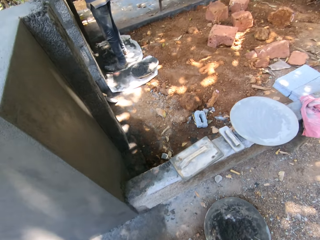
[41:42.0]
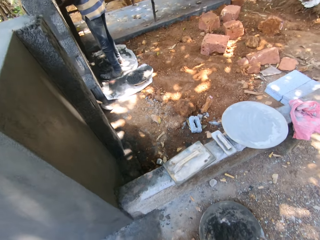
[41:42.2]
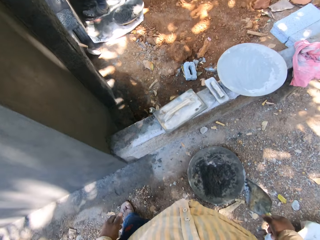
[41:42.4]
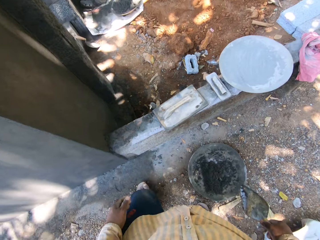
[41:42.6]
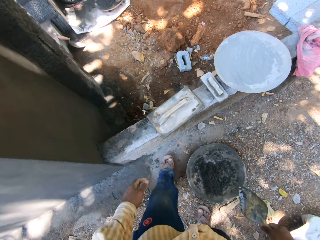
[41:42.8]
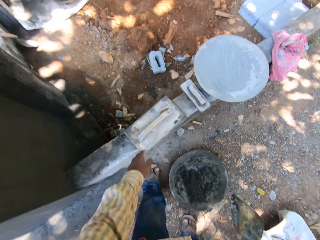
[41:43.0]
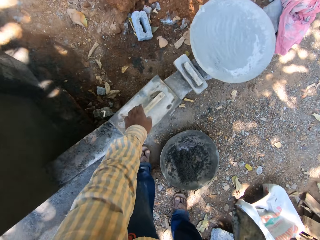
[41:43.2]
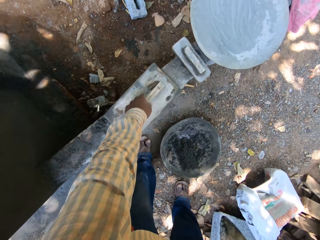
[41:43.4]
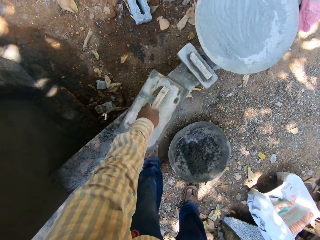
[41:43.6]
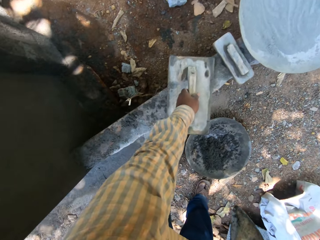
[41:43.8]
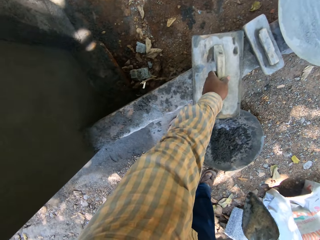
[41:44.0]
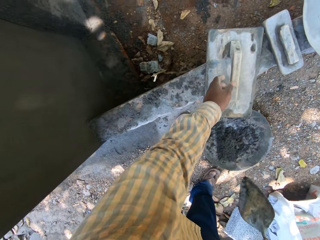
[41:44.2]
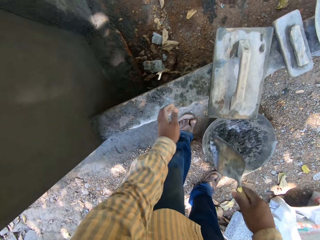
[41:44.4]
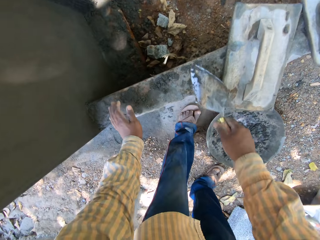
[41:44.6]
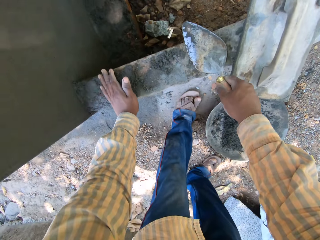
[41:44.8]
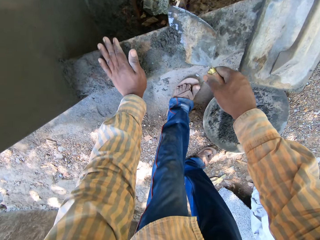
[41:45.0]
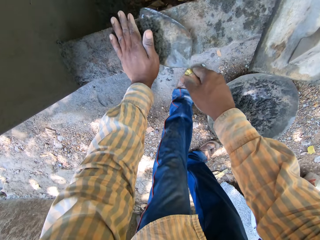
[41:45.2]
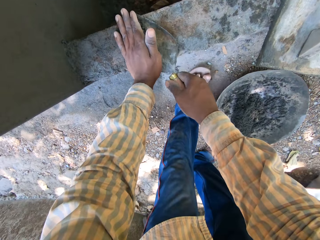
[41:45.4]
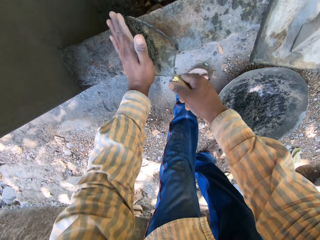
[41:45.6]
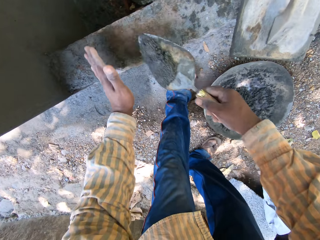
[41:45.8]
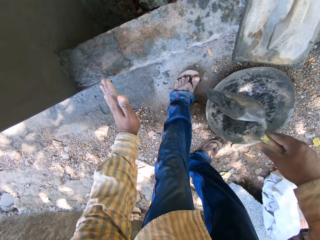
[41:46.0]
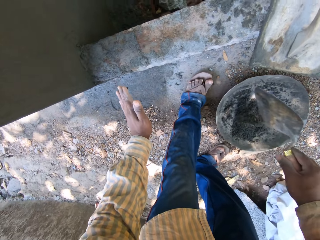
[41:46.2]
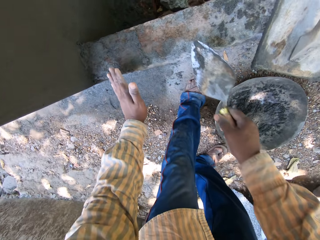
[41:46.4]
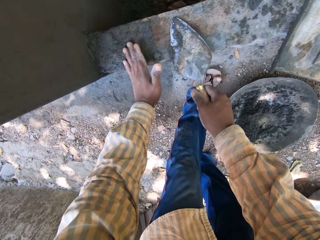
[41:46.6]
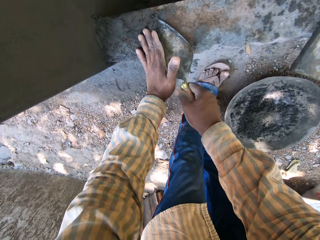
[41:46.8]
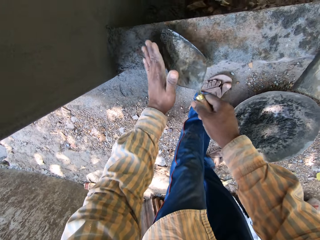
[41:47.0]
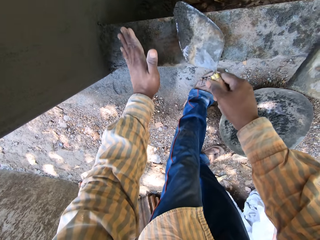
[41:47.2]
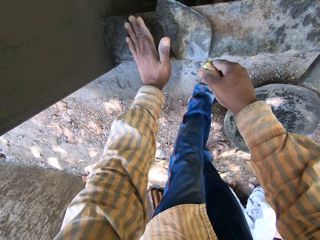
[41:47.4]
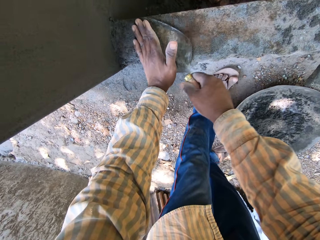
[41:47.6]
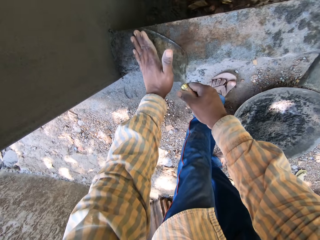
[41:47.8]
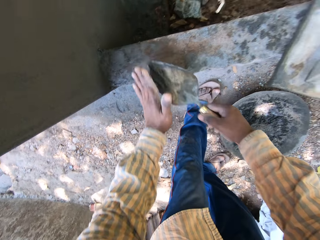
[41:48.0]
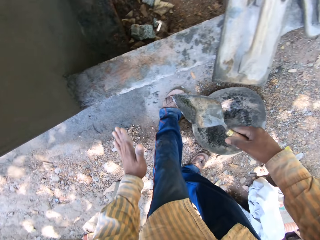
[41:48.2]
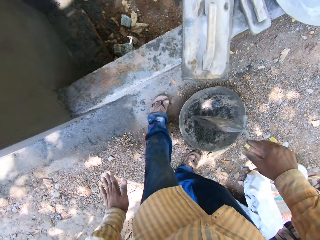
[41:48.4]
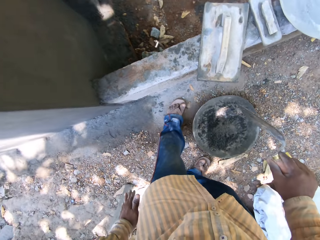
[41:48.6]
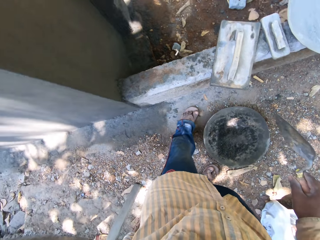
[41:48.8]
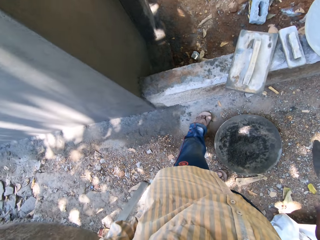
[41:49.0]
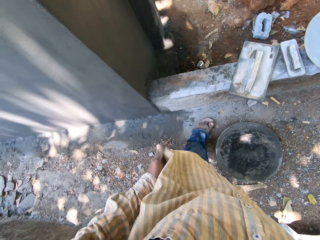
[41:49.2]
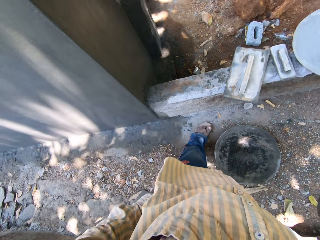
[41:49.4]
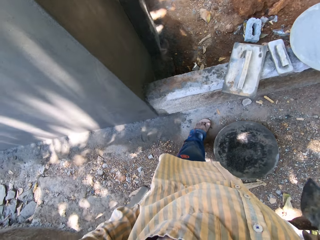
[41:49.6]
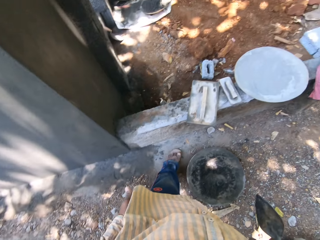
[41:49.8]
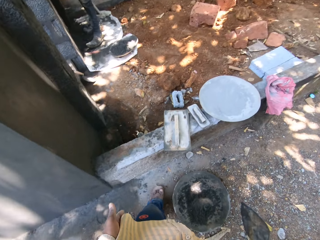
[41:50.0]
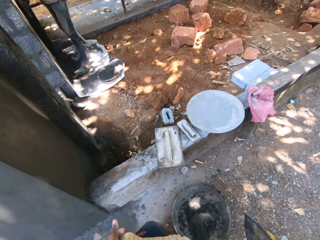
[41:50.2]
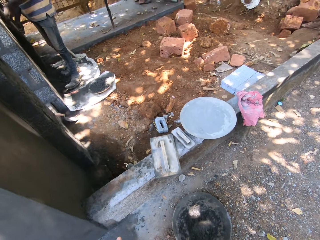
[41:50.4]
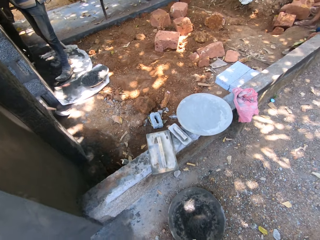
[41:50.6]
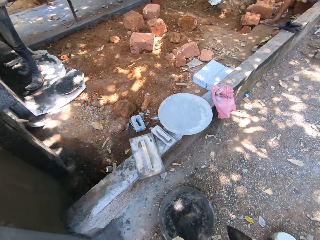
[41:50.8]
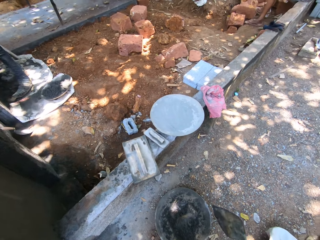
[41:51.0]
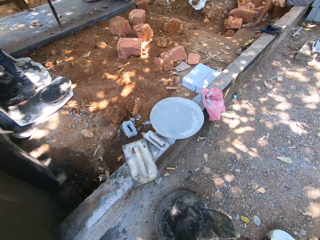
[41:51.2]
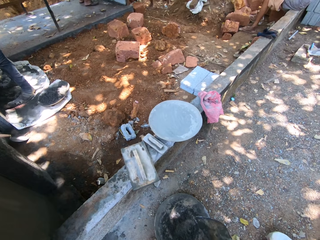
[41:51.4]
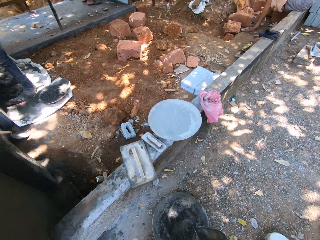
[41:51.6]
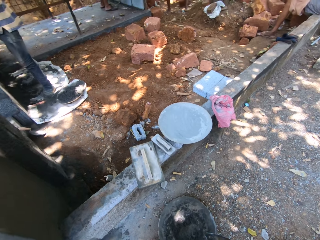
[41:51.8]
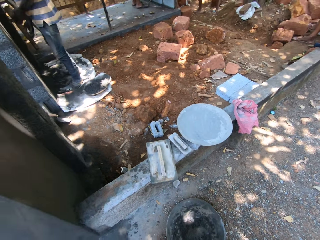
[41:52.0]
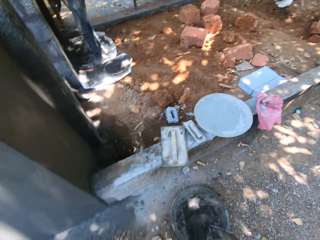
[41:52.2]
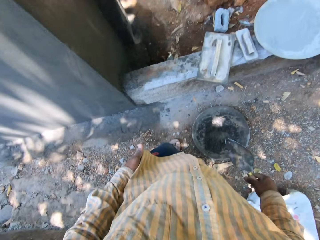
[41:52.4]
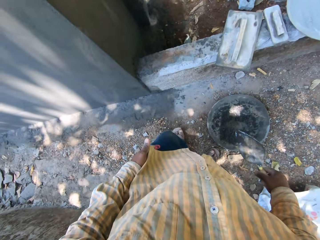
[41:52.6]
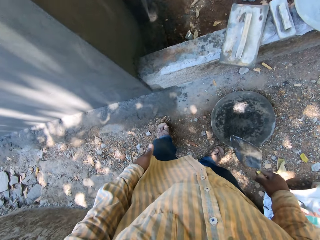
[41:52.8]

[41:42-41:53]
The camera wearer moves a finishing trowel aside on the slab with his left hand. He scoops the cement. He puts some cement mortar on the trowel on the slab with his left hand. He pours the cement mortar into the bowl with the trowel in his right hand. He puts some cement mortar on the trowel on the slab with his left hand. He pours the cement mortar into the bowl with the trowel in his right hand. He wipes his hand on his trouser.

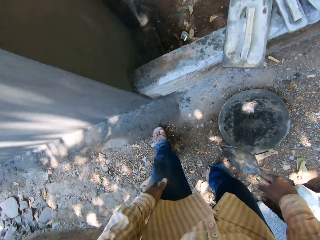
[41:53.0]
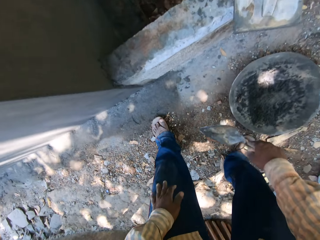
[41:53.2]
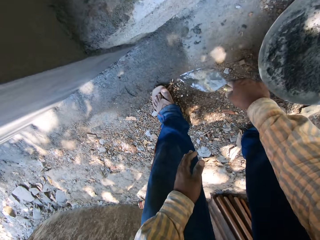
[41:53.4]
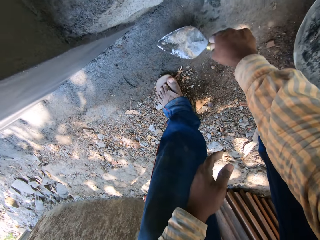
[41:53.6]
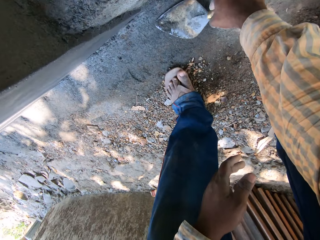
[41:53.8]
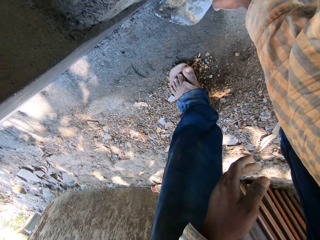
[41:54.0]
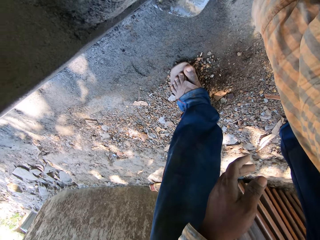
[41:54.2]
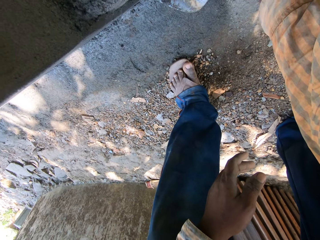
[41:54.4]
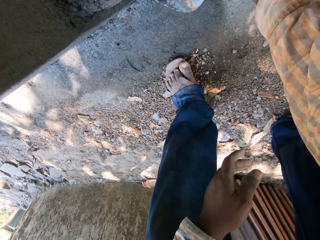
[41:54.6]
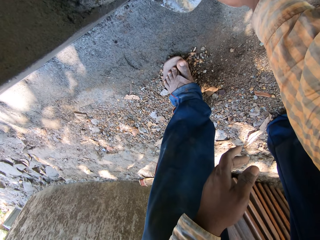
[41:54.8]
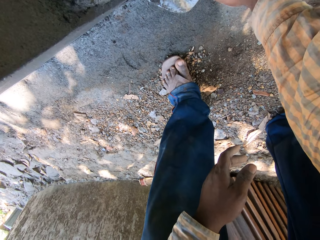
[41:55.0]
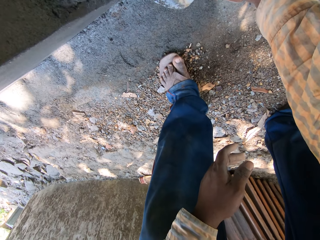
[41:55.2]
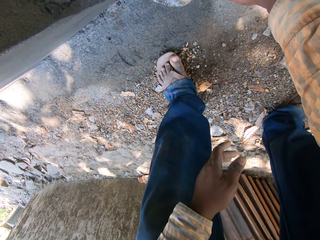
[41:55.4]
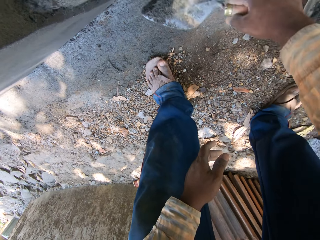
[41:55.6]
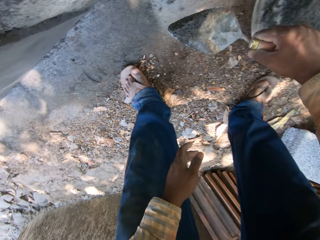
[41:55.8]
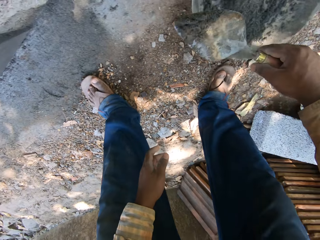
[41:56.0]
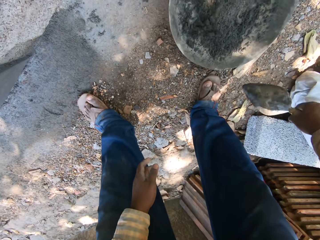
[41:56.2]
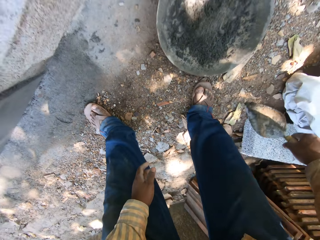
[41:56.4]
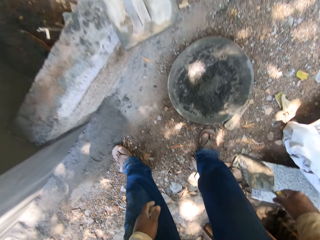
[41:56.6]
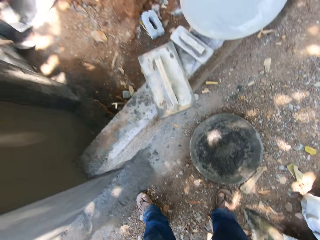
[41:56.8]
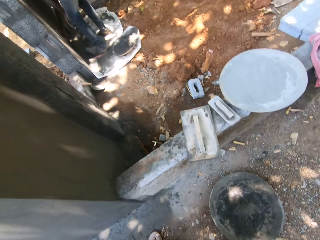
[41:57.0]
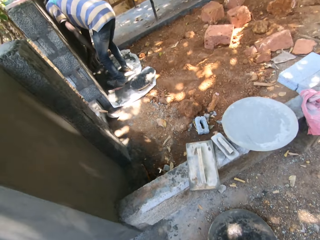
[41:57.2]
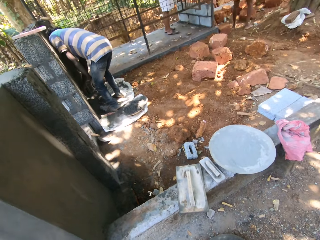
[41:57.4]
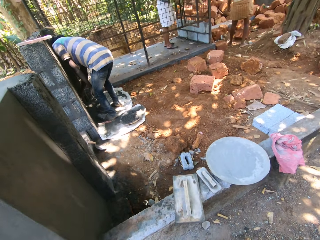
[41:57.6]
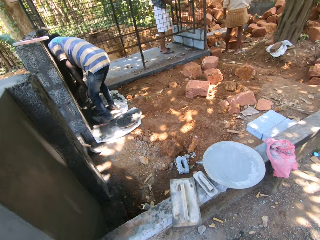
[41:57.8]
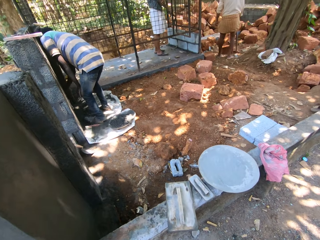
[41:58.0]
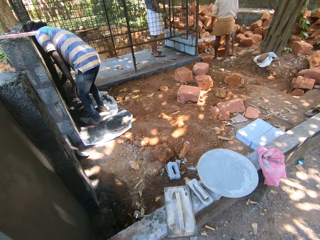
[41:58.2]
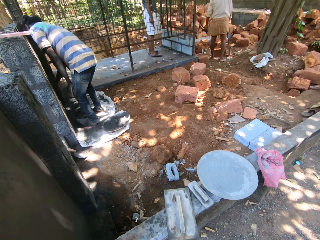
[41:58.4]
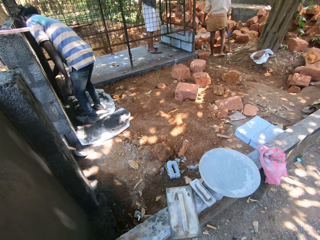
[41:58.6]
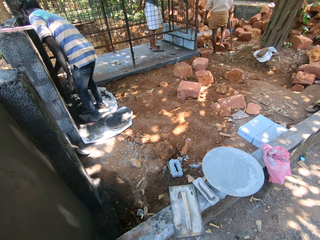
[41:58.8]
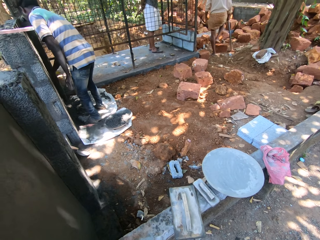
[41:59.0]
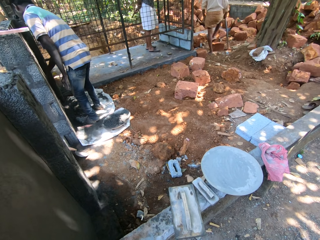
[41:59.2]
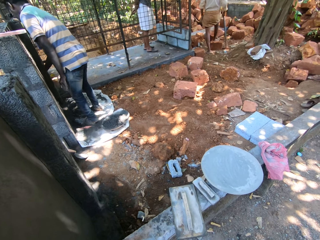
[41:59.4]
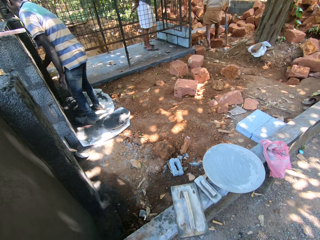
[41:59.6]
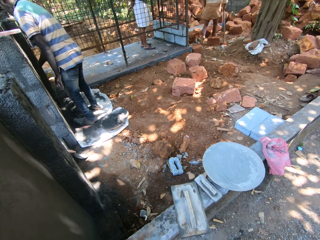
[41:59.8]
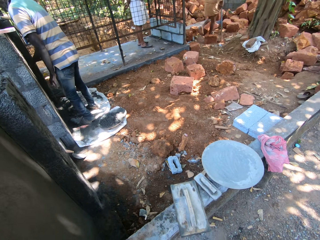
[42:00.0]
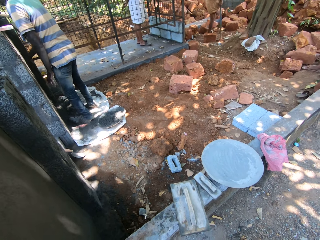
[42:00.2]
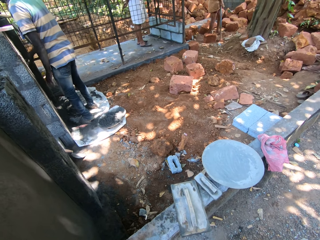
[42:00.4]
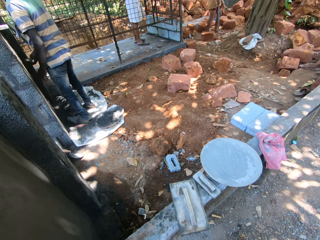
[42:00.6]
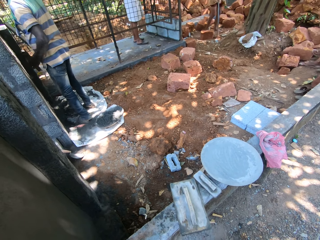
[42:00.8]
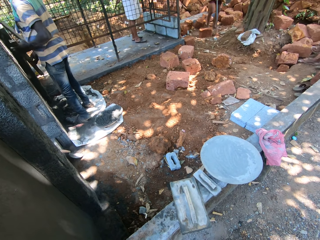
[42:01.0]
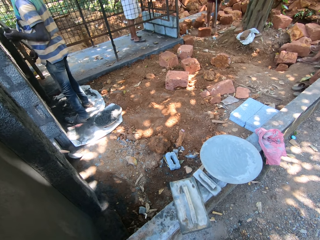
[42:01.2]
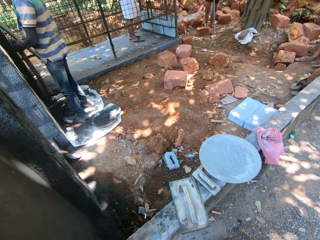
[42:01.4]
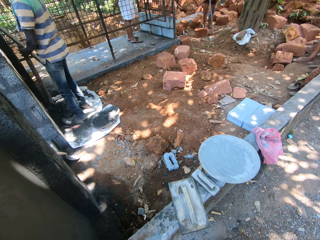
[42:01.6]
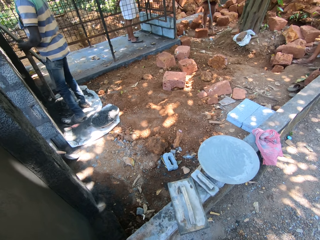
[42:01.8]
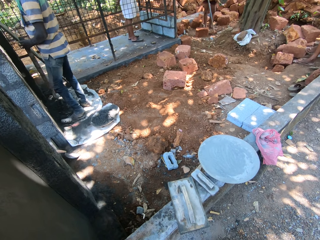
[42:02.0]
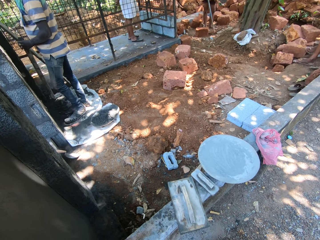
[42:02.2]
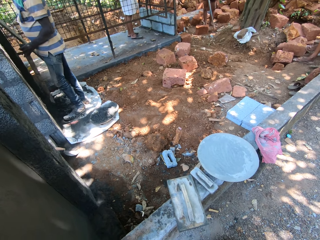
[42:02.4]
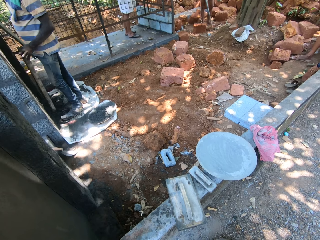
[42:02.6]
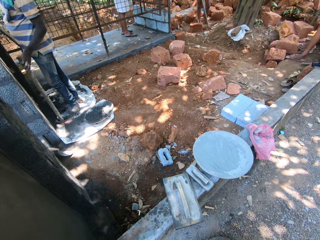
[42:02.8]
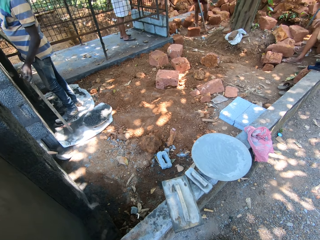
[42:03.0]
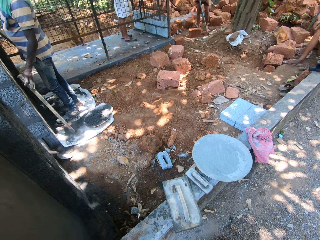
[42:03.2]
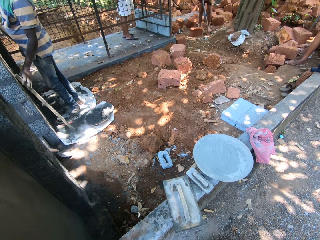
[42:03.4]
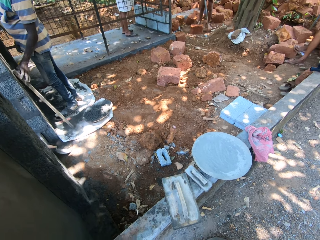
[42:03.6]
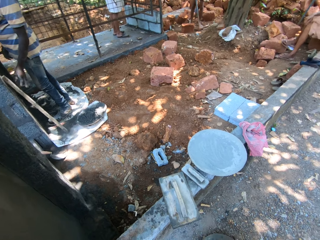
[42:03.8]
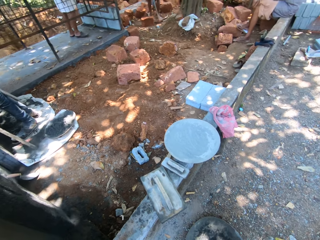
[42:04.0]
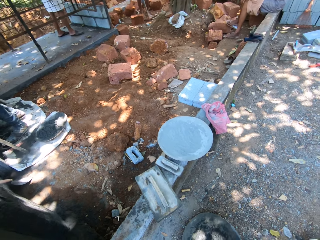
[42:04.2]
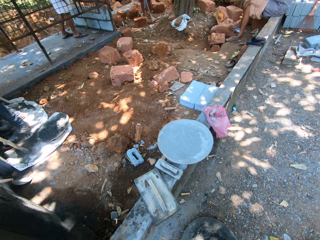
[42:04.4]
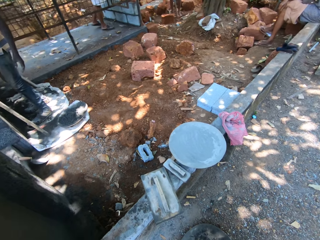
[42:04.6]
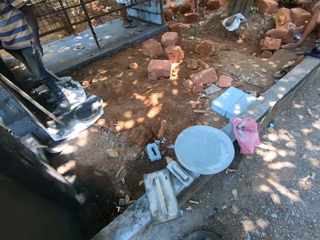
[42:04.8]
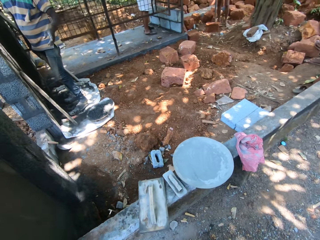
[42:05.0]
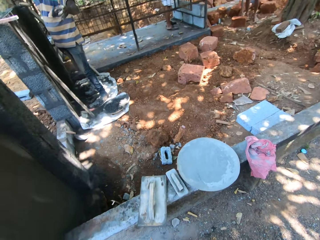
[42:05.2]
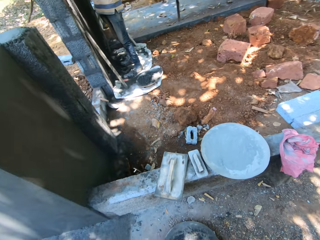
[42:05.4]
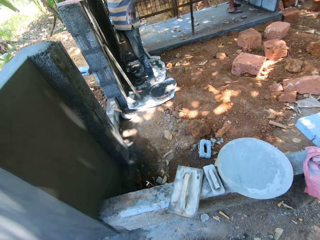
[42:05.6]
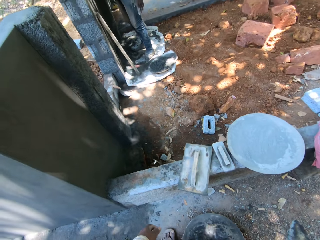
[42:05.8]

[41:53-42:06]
The camera wearer scoops some cement mortar from the slab with the trowel in his right hand. He pours the cement mortar into the bowl with the trowel in his right hand. A man wipes the wall with the screed in his right hand. The camera wearer stands. The man passes the screed to his left hand with his right hand. He leans the screed on the wall with his left hand.
